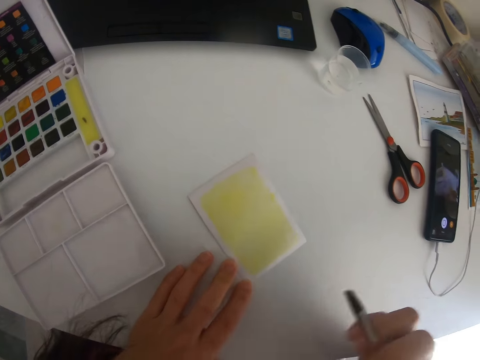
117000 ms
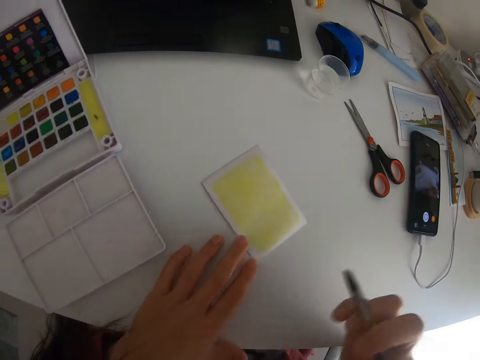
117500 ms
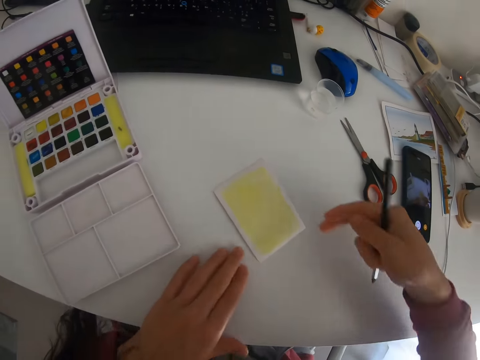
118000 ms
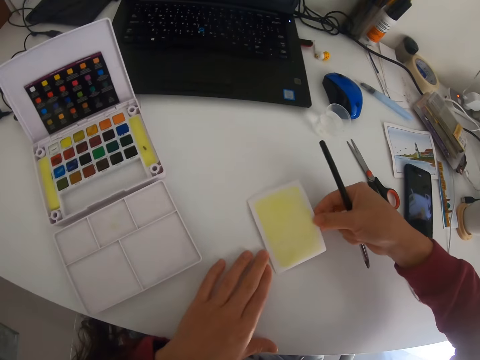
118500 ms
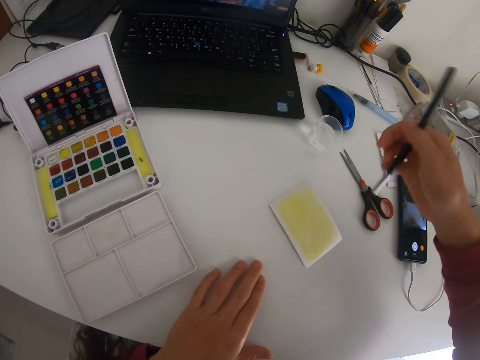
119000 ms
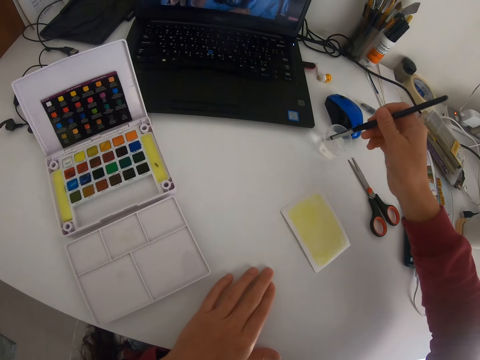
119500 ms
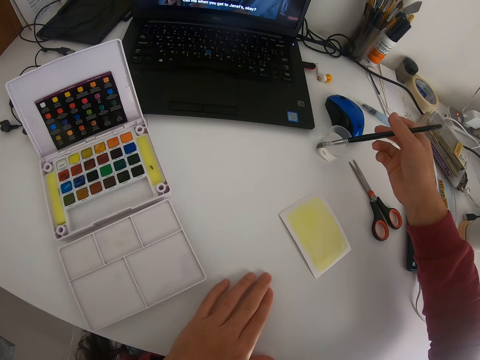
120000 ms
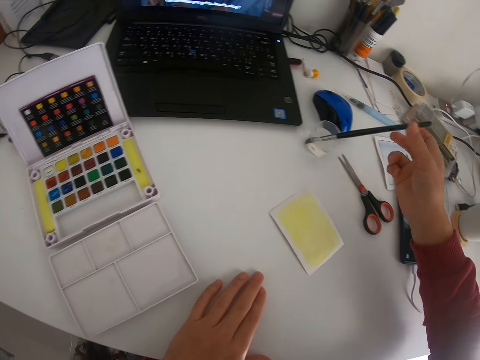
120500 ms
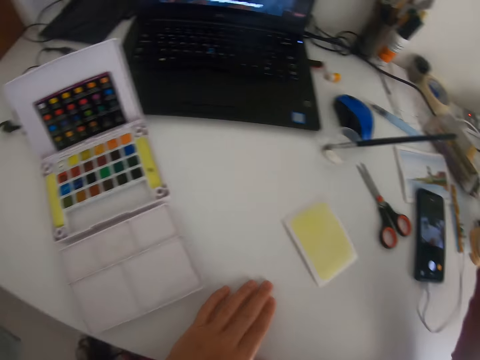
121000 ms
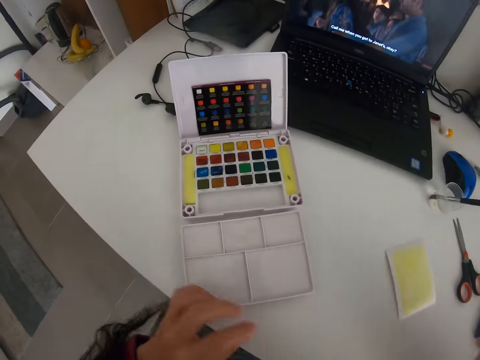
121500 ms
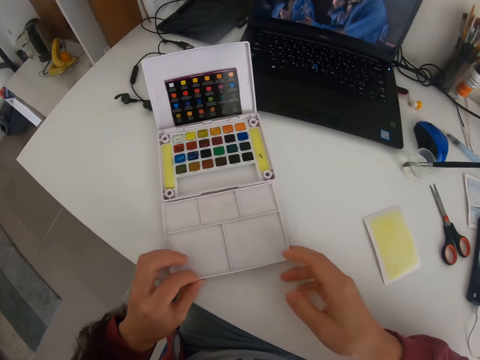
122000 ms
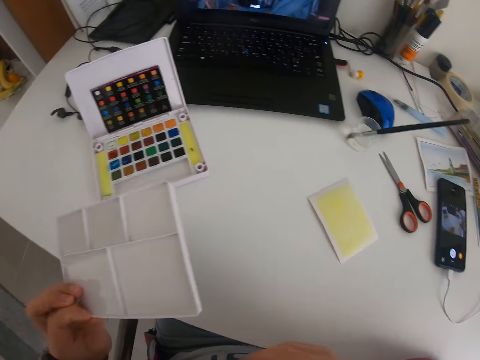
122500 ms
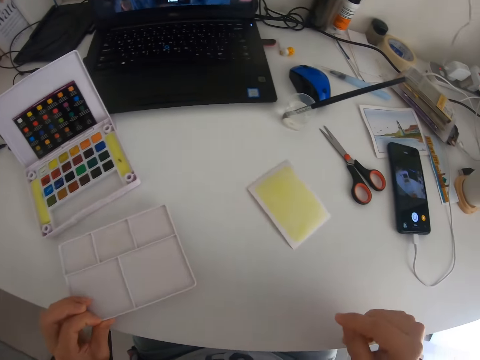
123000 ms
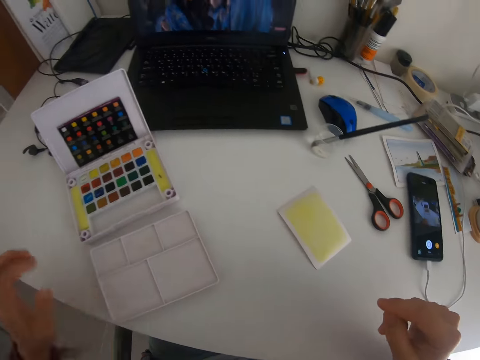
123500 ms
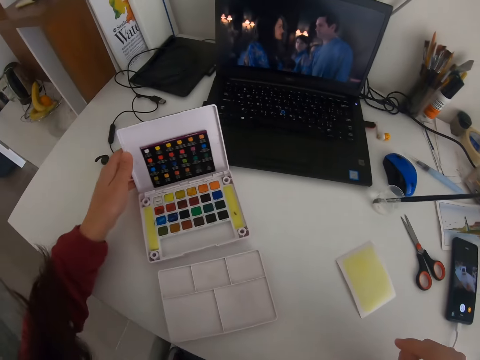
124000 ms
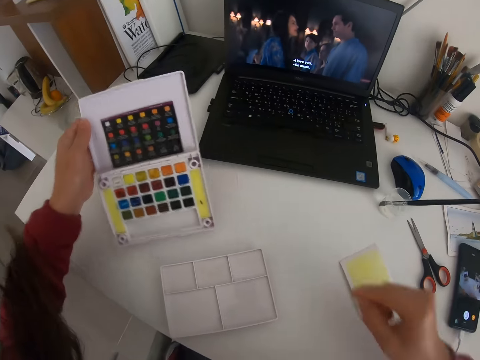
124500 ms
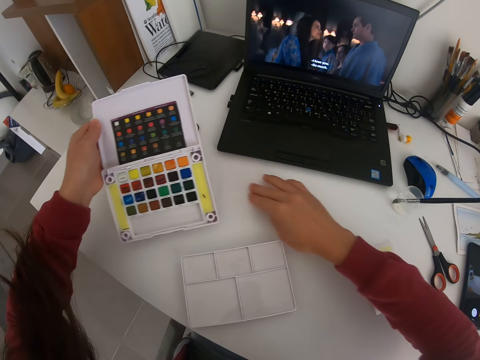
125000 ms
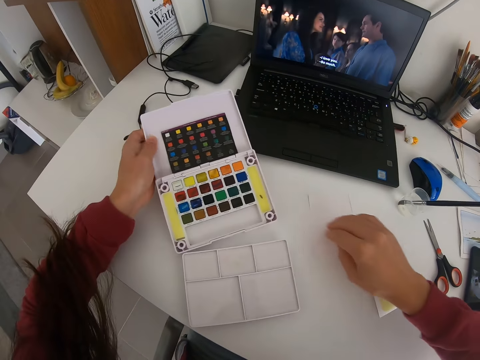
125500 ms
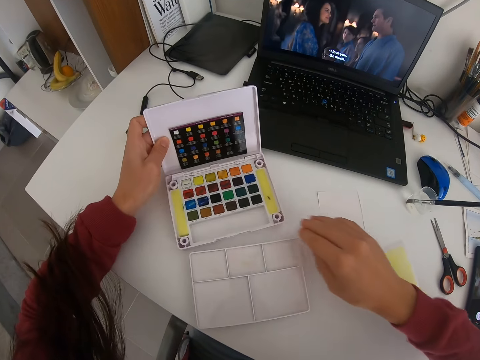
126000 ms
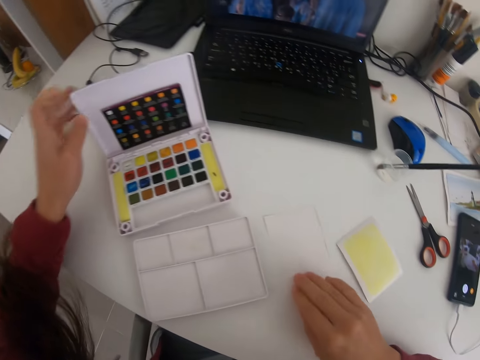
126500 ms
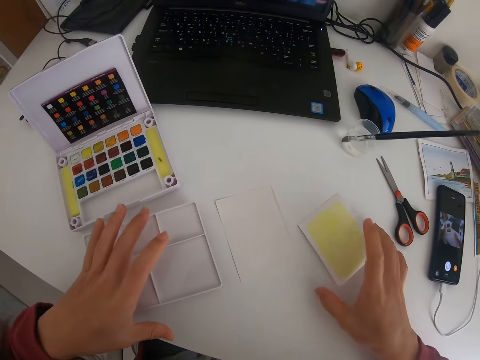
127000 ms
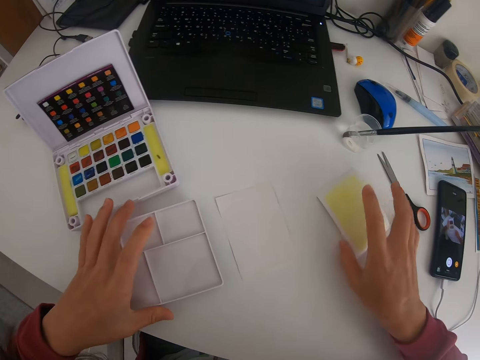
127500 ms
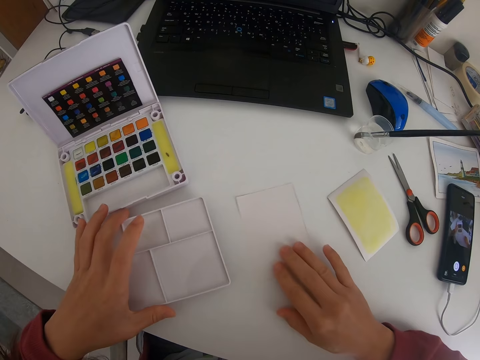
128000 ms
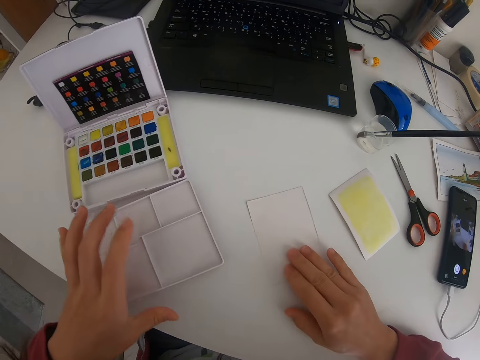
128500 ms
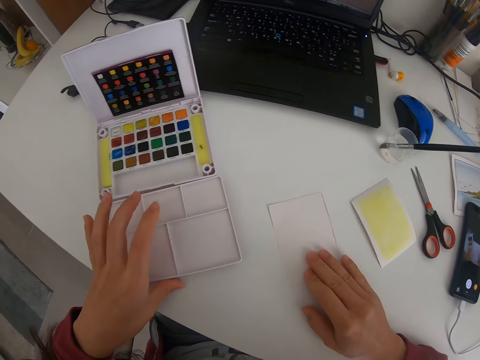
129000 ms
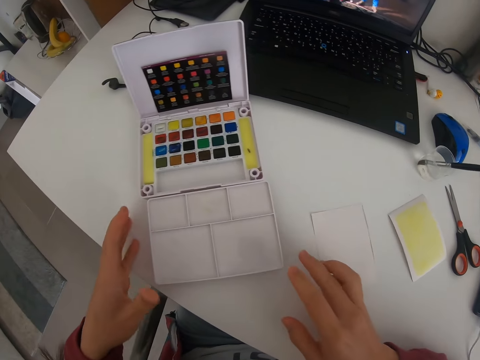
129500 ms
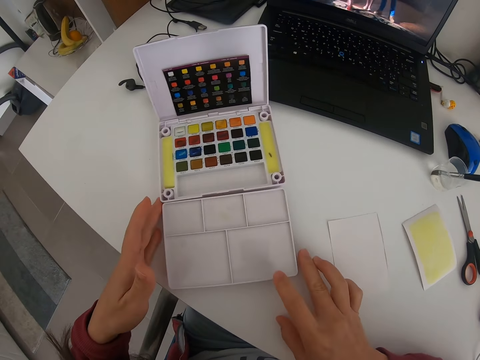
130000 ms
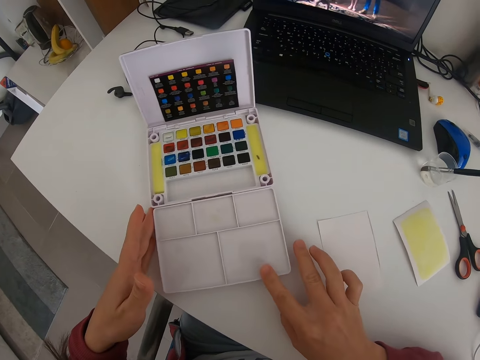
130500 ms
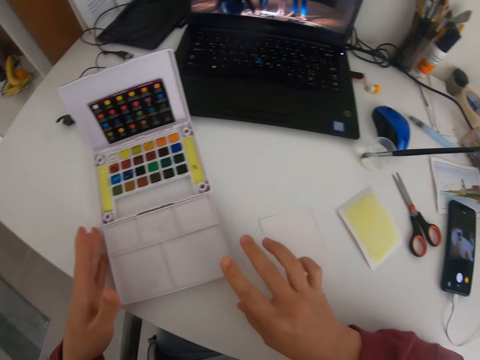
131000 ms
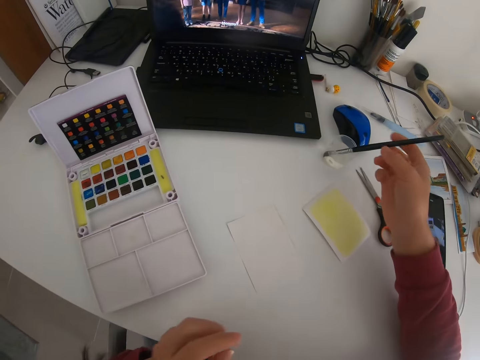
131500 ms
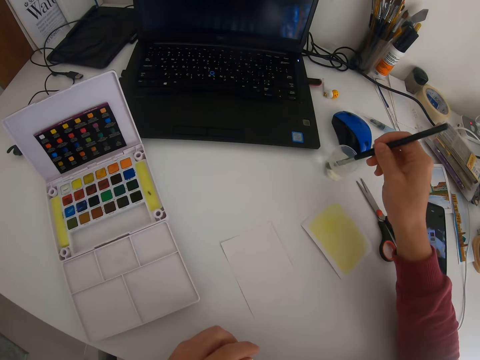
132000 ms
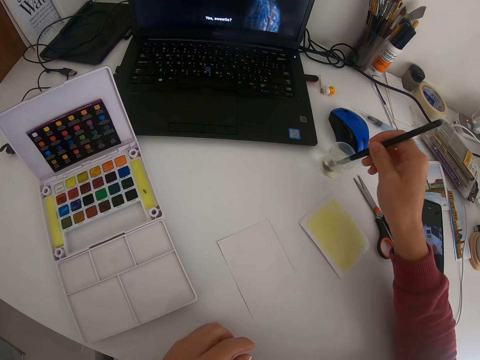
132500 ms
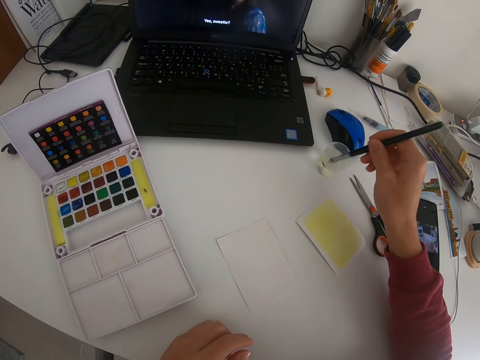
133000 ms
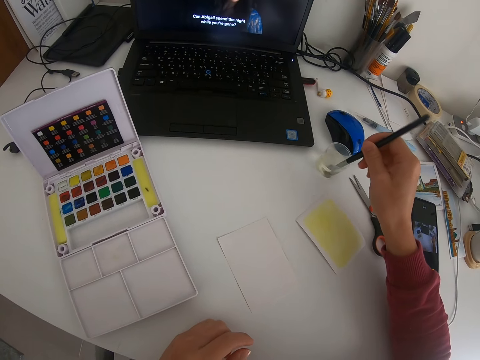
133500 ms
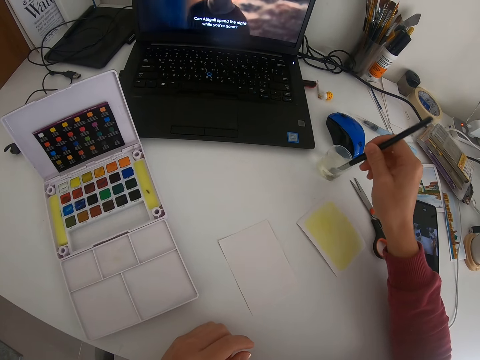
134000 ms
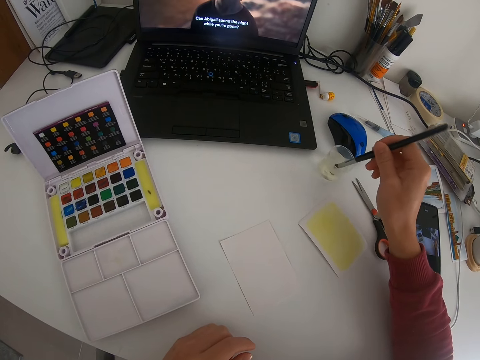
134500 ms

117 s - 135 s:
The camera wearer moves a paper. They dip a brush in water. They pick up the paint cover and put the paint cover on the table. They lift a paint case. They pull the paper. They put the paint case on the table. They push the paper. They move the paint cover. They pick the brush. They dip the brush in water.

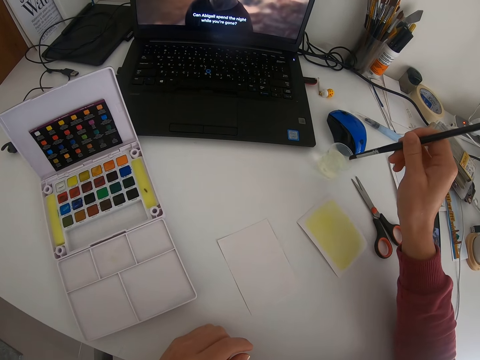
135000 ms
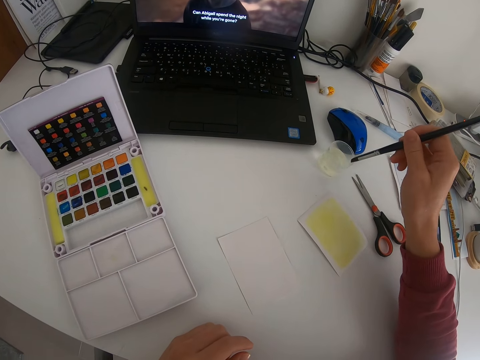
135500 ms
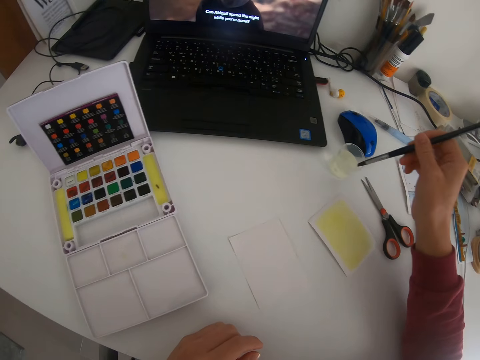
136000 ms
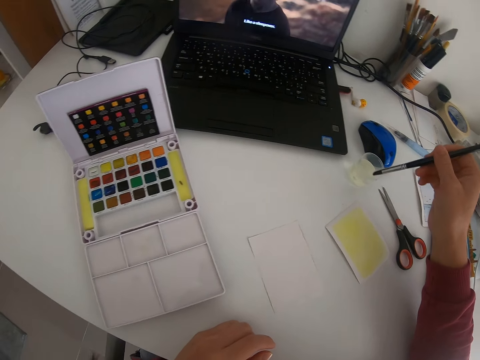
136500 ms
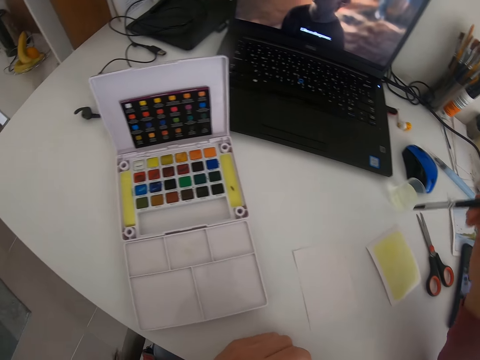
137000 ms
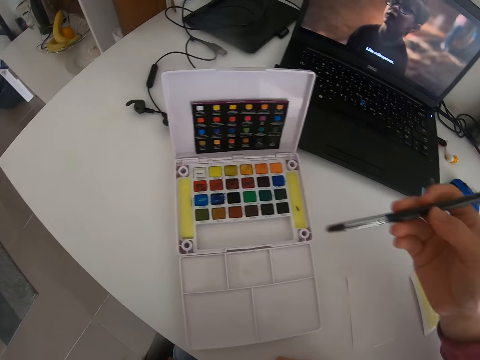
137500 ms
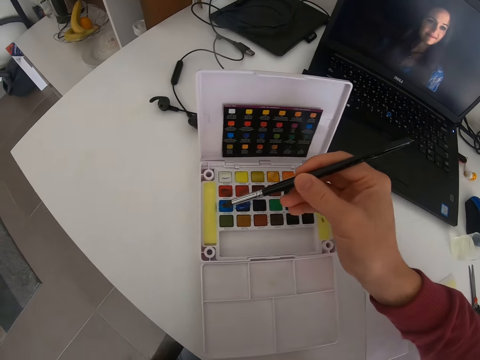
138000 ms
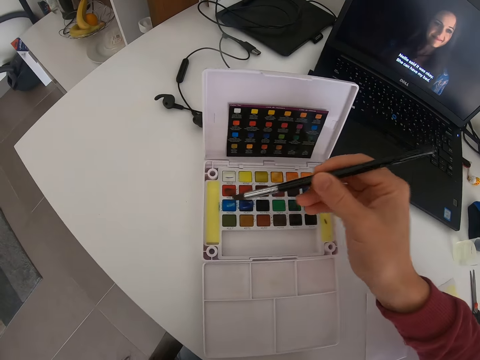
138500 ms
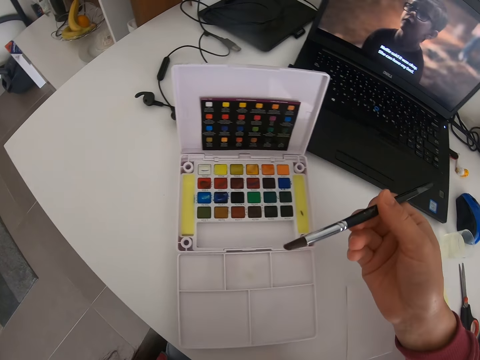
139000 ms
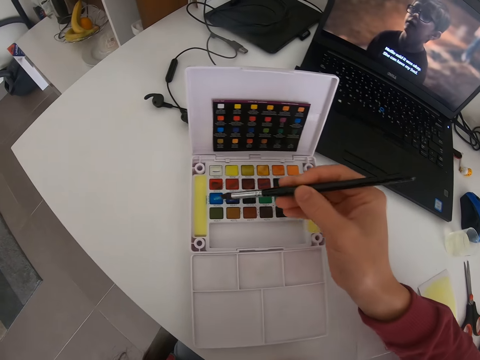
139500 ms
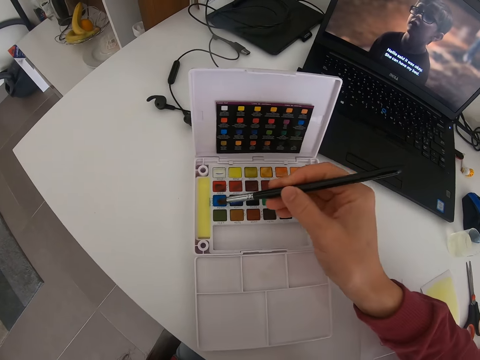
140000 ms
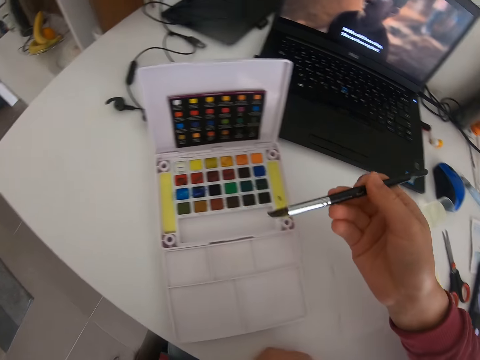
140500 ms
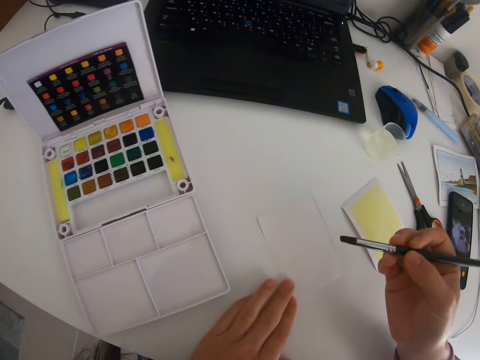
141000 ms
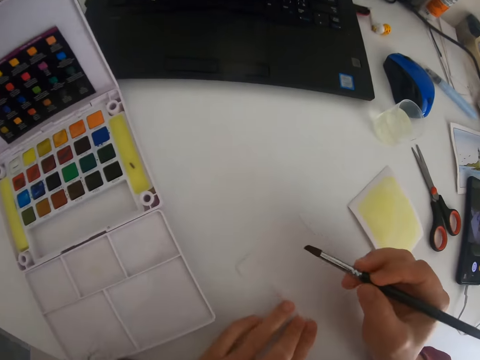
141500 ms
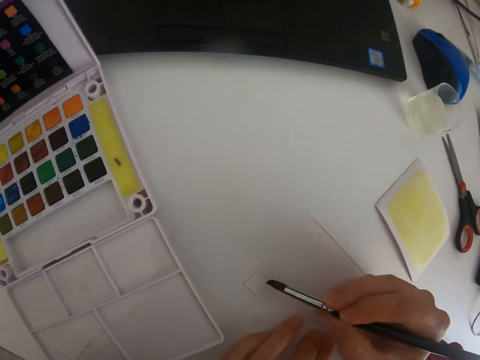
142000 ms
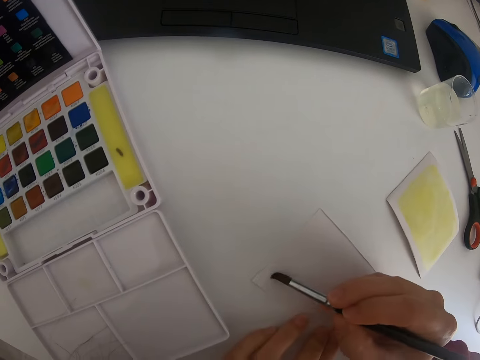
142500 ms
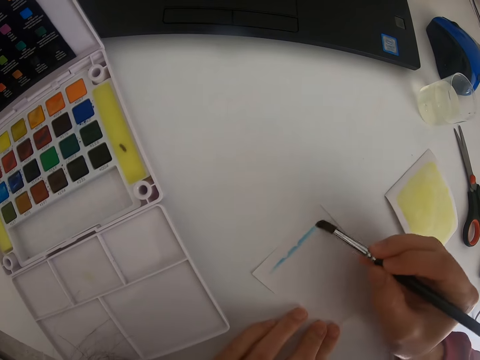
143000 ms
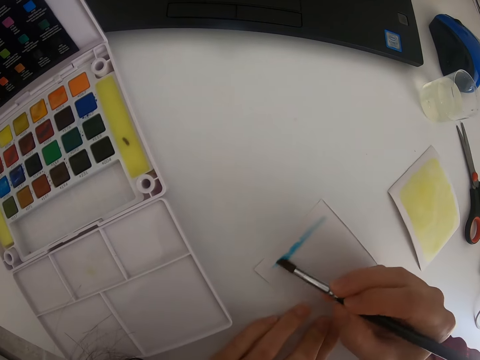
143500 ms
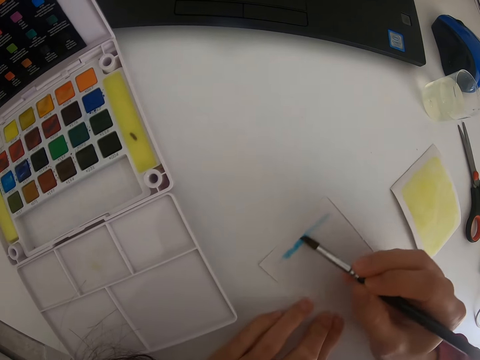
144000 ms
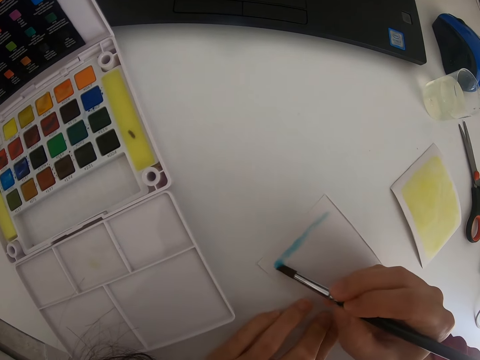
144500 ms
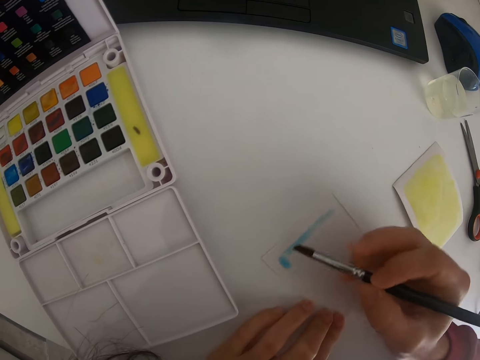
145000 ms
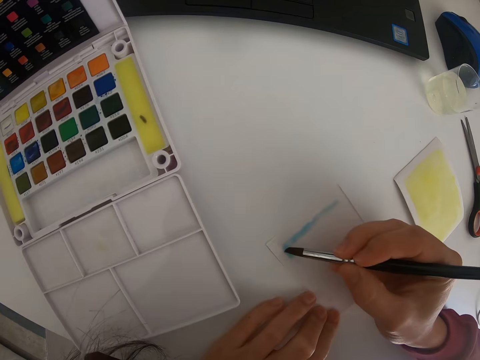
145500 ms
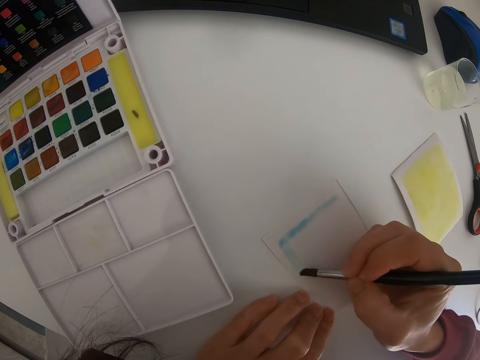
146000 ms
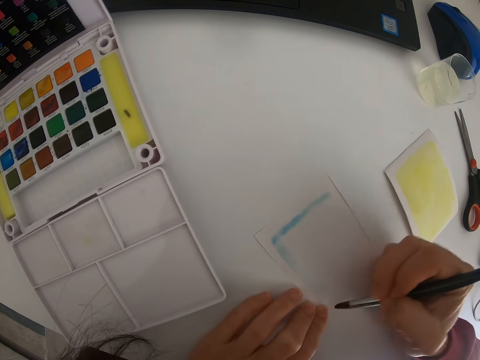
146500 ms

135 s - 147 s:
The camera wearer applies paint on a brush. They apply paint on the brush again. They paint a paper with the brush.
